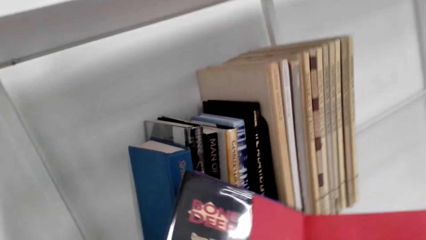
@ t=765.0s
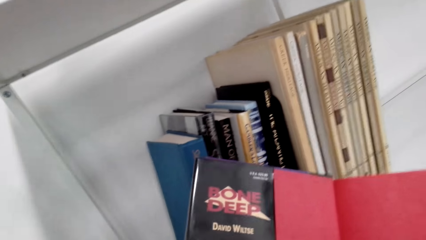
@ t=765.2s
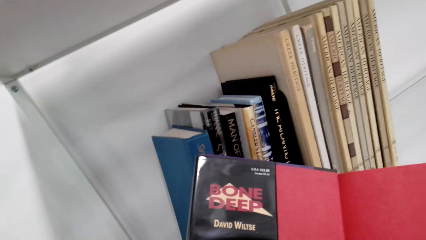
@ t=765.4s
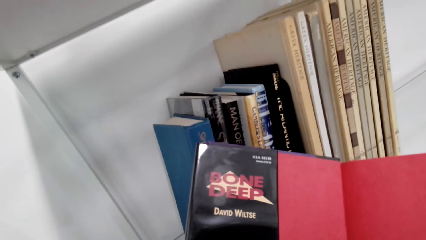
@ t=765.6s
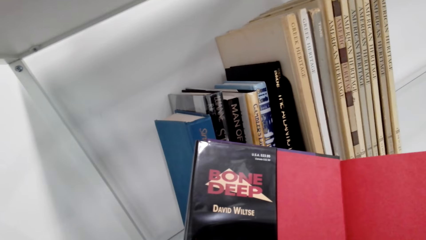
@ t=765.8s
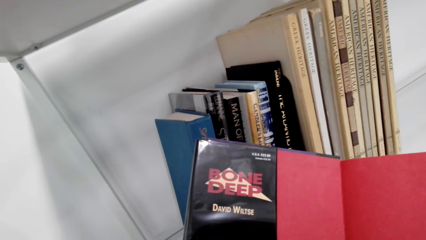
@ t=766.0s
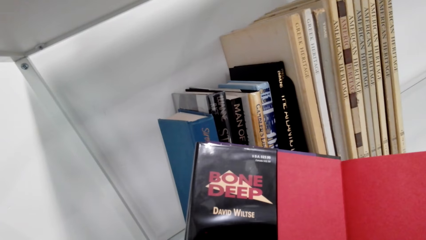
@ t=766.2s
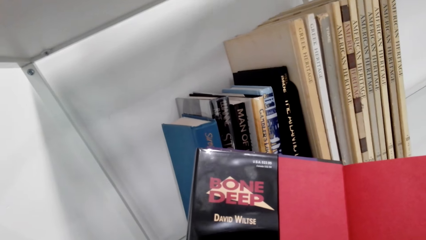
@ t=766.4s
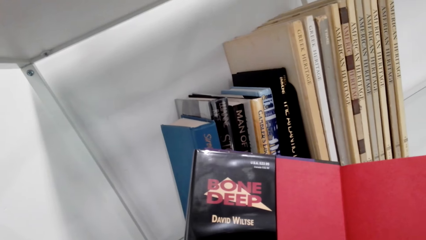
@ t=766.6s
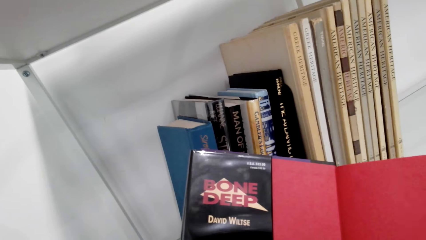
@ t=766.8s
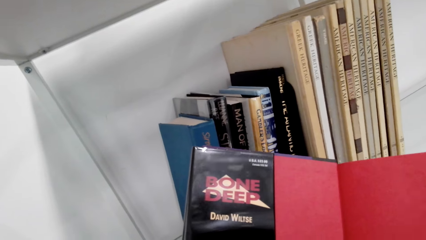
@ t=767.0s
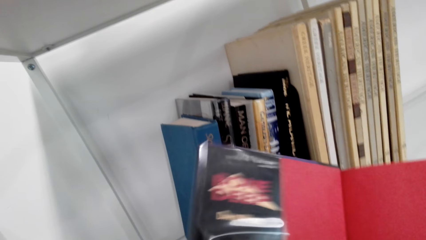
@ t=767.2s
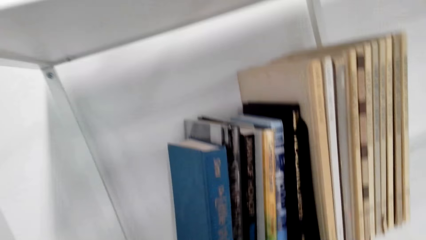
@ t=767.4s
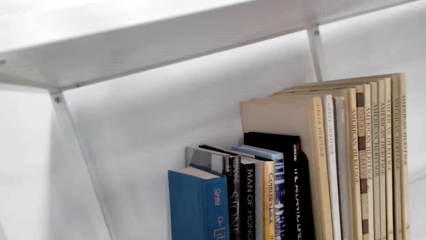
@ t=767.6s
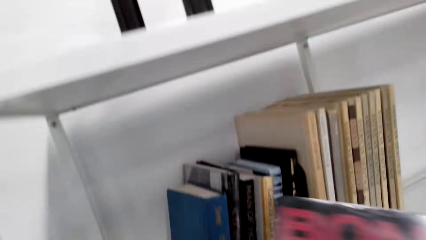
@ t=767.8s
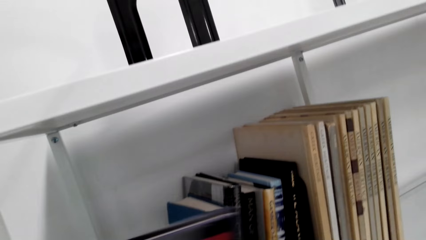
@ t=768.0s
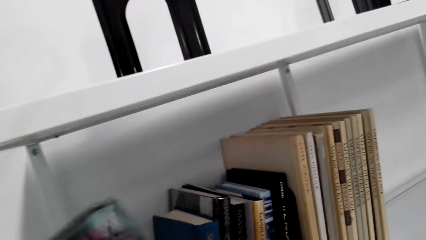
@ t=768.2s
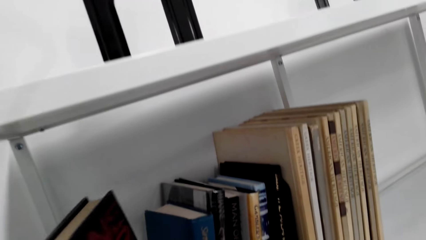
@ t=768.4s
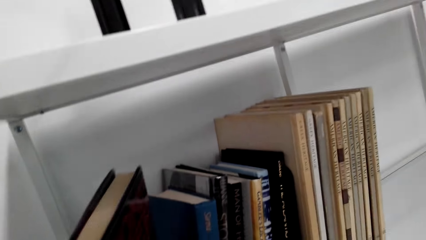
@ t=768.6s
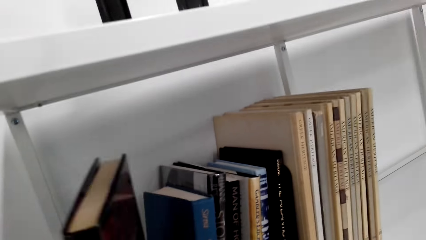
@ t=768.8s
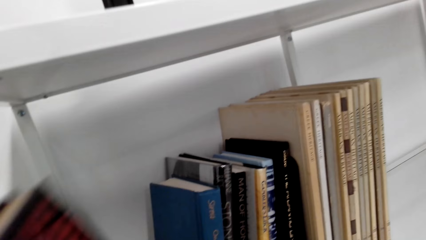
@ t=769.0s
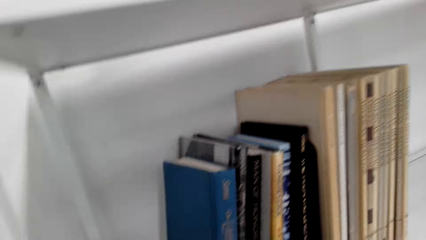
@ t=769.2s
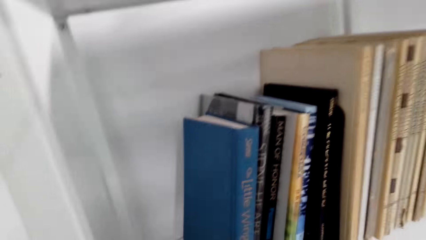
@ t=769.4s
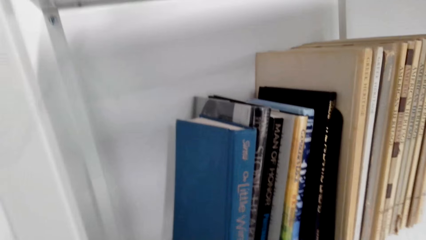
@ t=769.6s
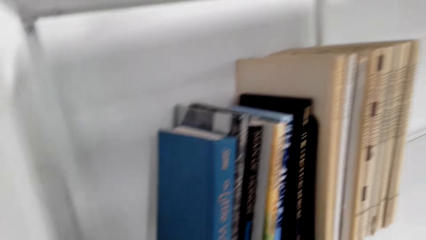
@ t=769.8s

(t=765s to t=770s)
The camera wearer opens the book pages with the left hand. They close the book with both hands. They put the book on the shelf.

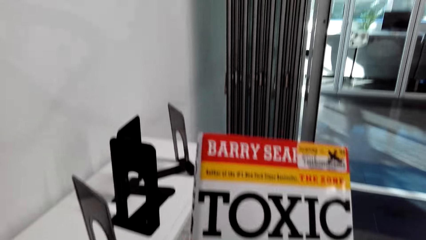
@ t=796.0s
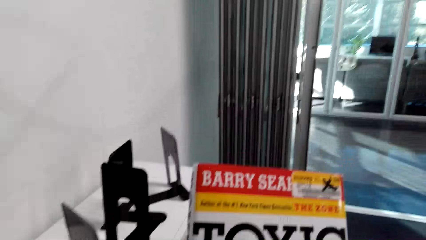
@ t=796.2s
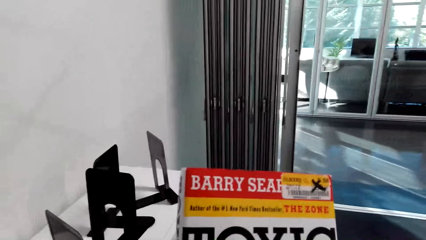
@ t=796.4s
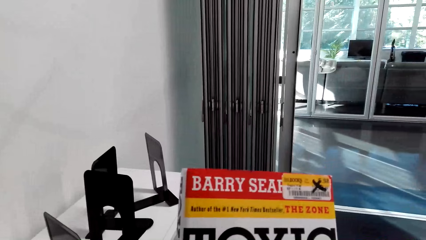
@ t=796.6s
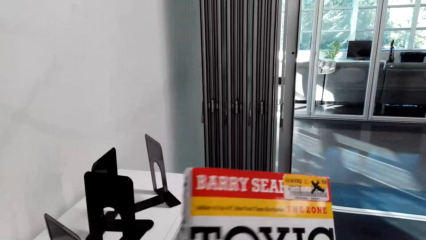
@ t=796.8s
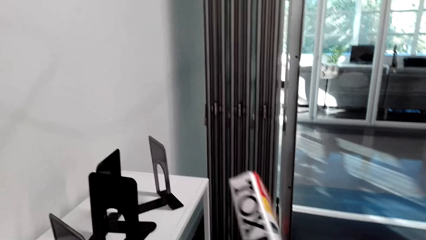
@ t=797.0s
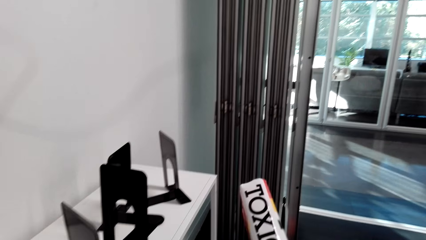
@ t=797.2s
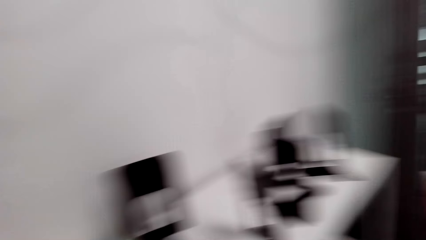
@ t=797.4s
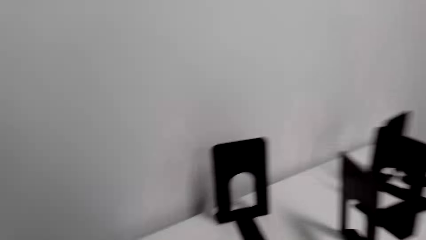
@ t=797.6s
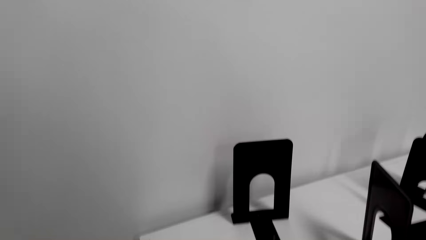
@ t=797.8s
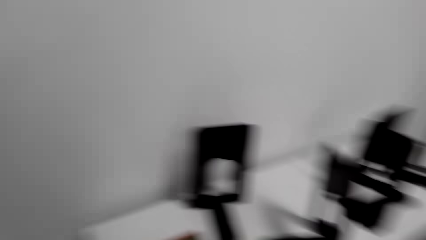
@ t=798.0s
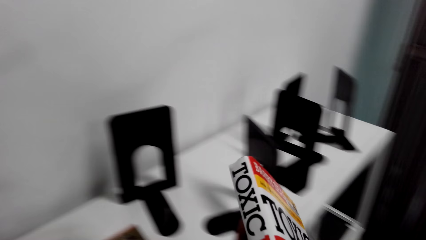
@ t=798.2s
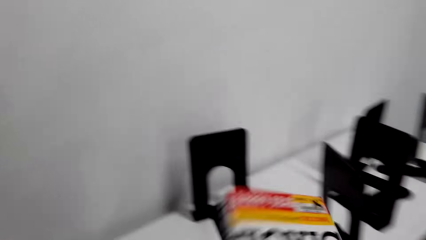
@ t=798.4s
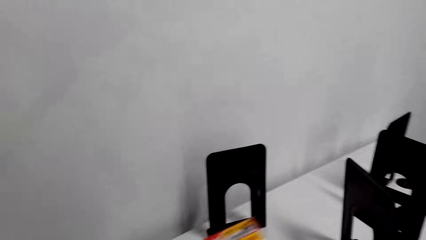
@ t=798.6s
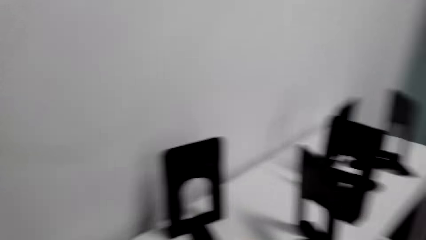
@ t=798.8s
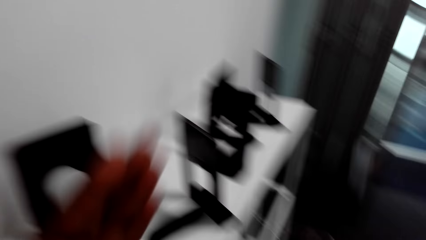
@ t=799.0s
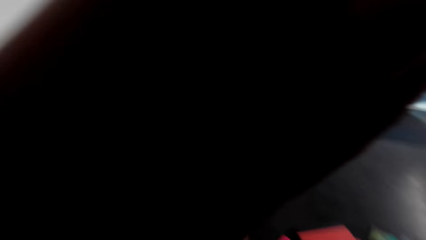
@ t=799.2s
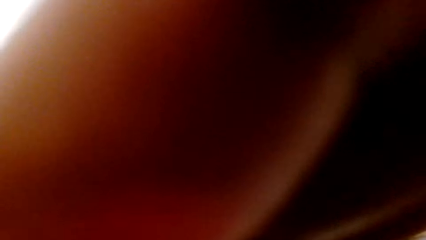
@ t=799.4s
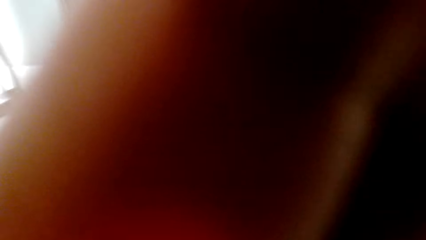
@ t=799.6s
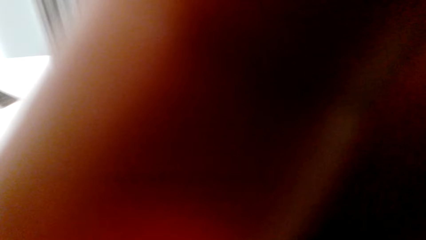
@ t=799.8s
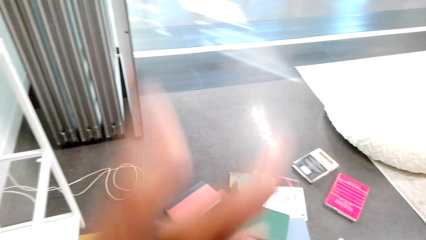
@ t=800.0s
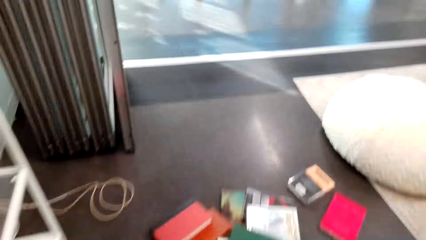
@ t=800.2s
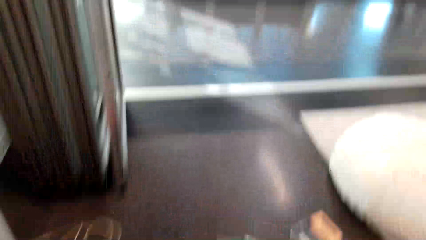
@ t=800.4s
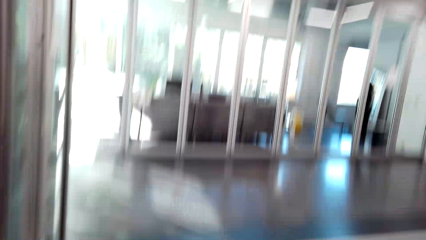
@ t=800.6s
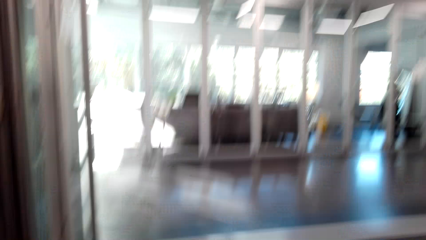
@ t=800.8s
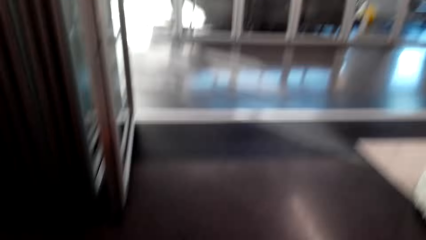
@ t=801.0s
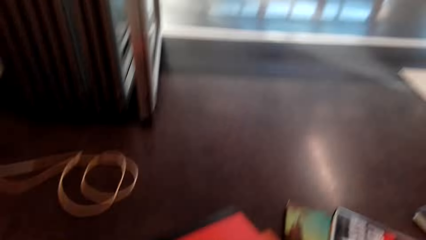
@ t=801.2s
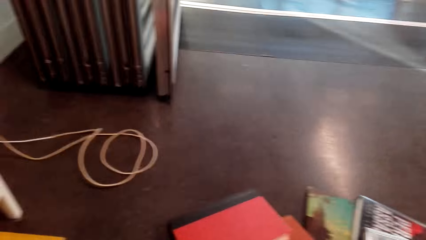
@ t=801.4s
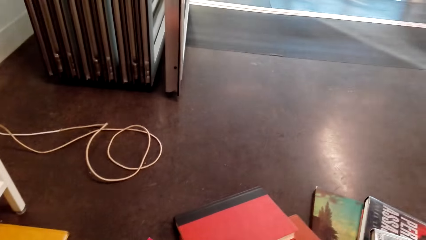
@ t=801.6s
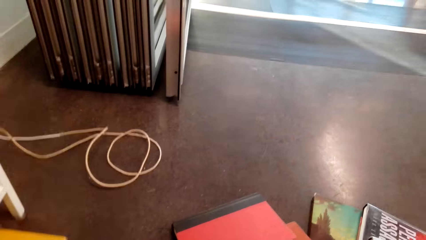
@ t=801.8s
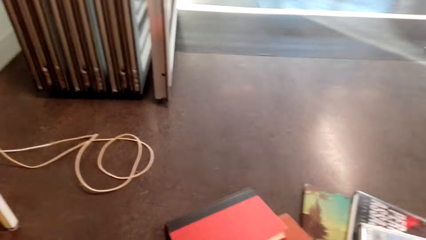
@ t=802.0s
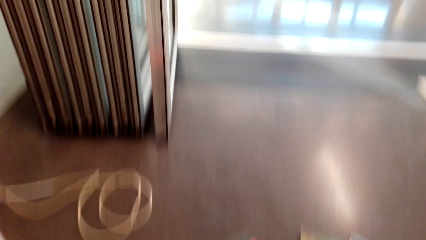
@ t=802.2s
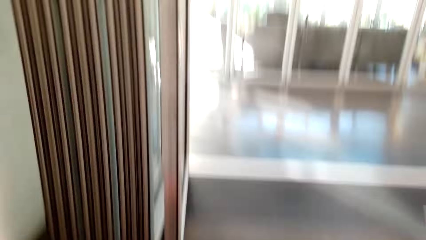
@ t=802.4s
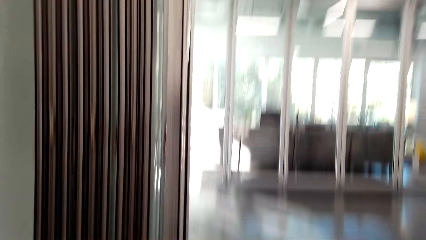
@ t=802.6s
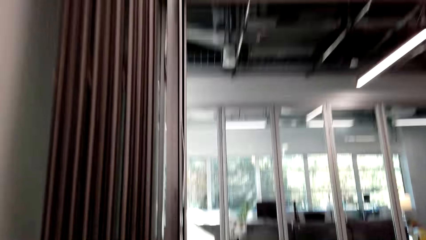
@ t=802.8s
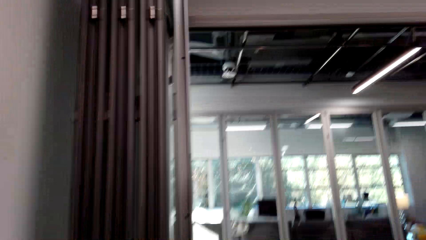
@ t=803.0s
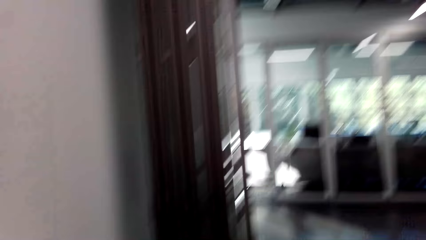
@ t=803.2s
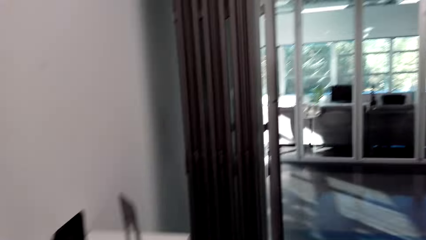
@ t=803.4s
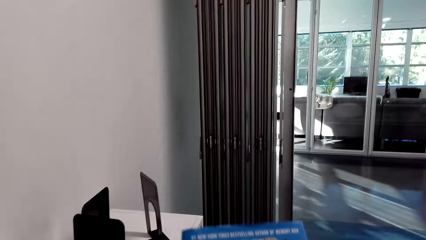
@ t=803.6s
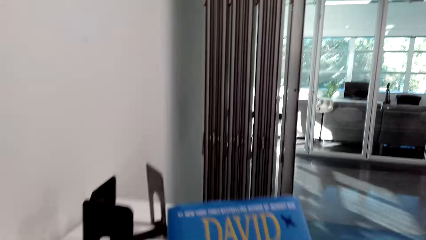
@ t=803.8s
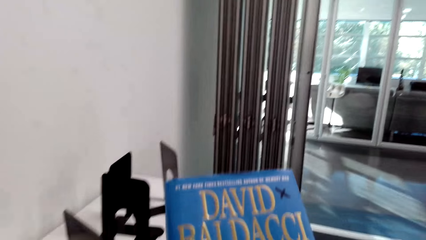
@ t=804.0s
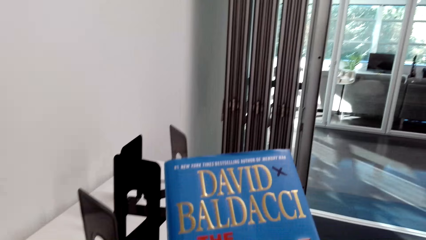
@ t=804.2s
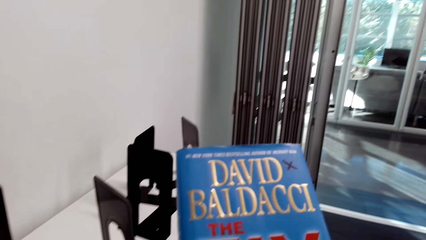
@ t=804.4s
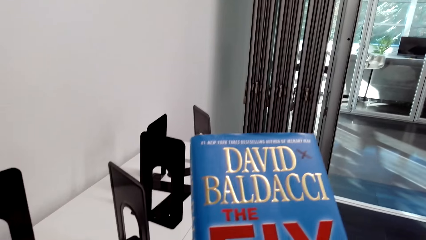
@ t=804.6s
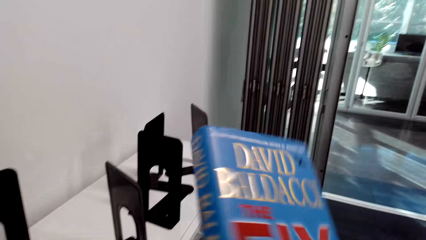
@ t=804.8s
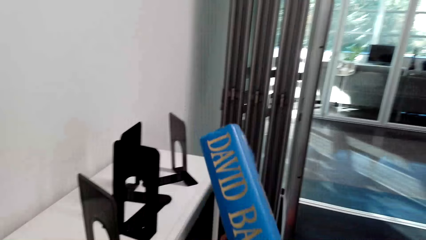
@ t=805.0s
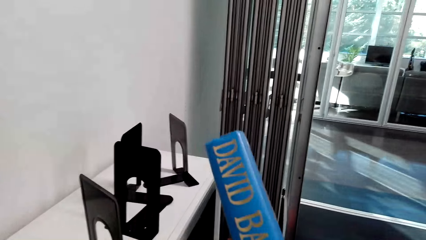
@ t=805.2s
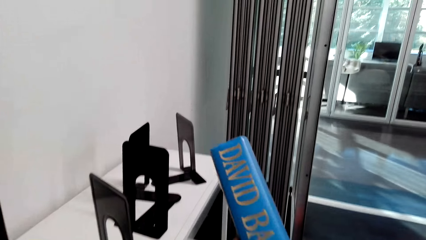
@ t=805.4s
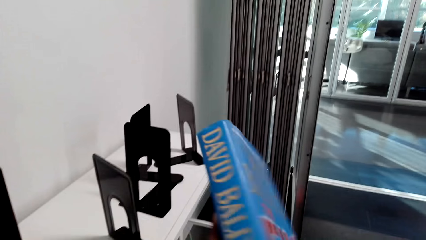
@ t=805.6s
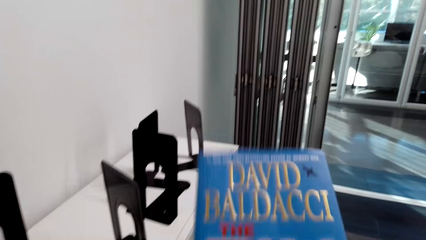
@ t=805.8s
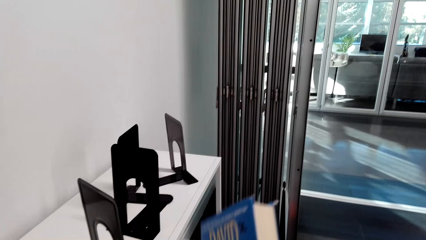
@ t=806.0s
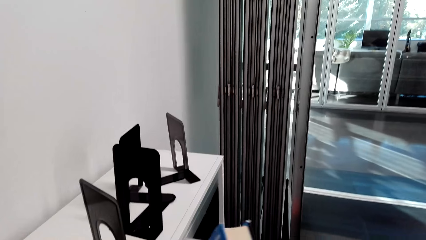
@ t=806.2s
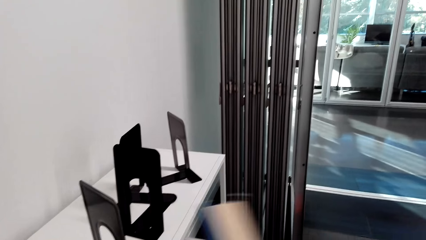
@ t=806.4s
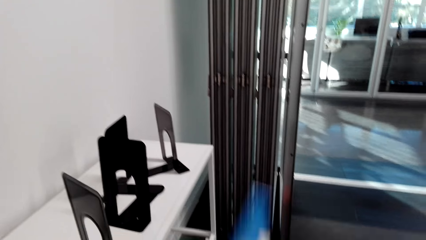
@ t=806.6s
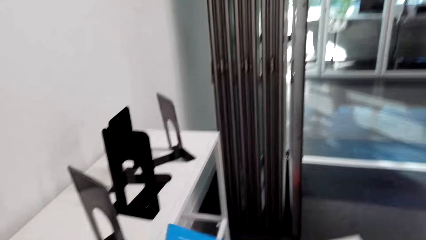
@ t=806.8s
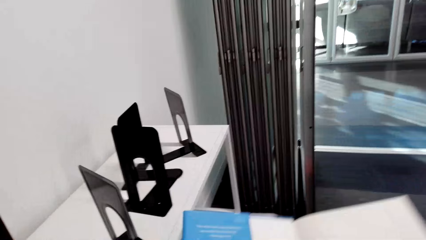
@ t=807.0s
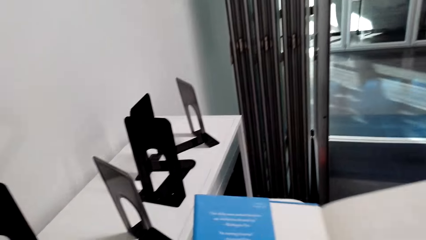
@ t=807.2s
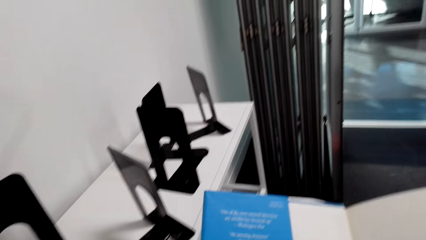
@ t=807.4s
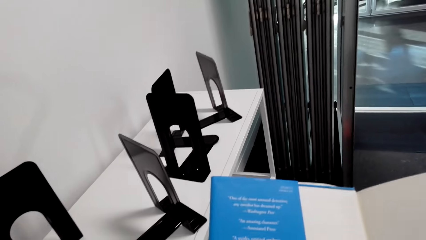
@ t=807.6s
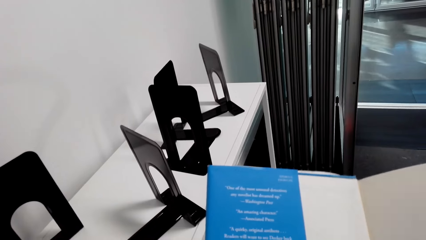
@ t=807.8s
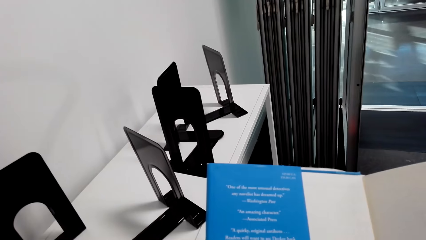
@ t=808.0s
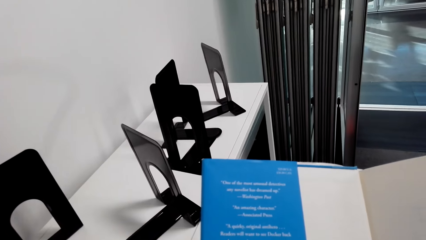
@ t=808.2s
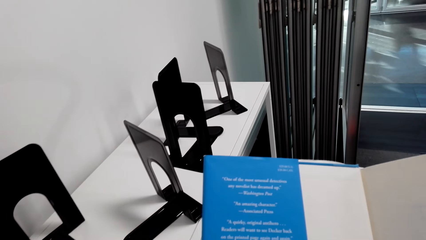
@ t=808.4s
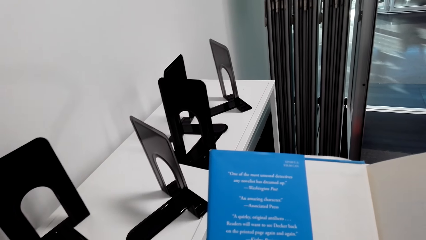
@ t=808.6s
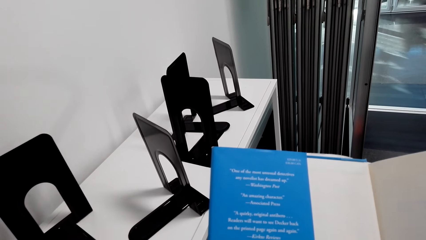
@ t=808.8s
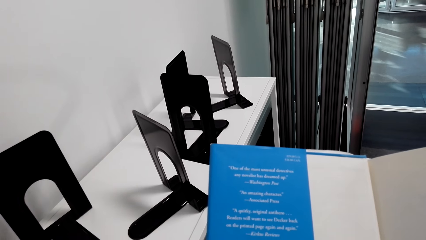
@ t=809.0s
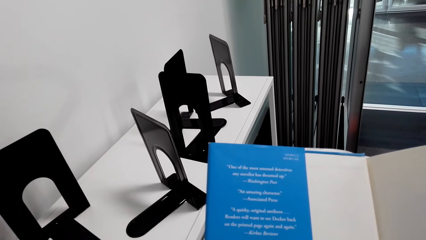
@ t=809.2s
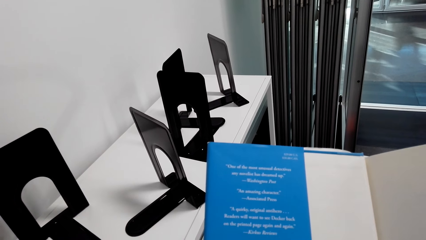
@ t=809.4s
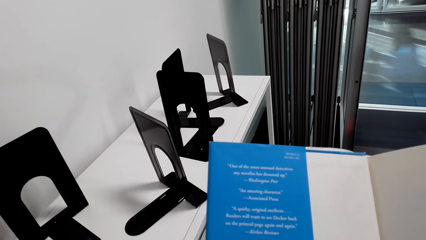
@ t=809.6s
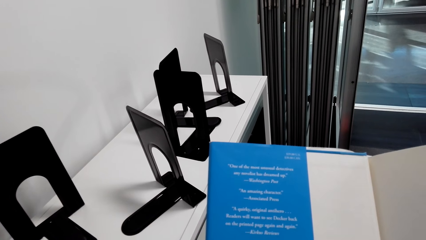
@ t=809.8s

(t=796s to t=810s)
The camera wearer turns the book with both hands. They put the book on top of the shelf. They move the left hand, drop the left hand, and look around. They take the book on the floor. They hold the book with both hands and turn the book with both hands. They open the book pages with both hands. They stare at the book.
